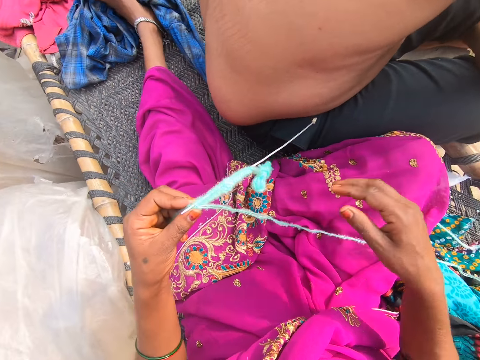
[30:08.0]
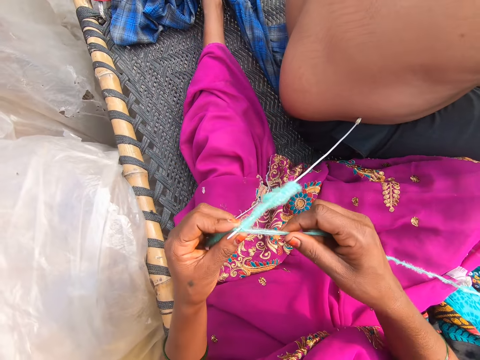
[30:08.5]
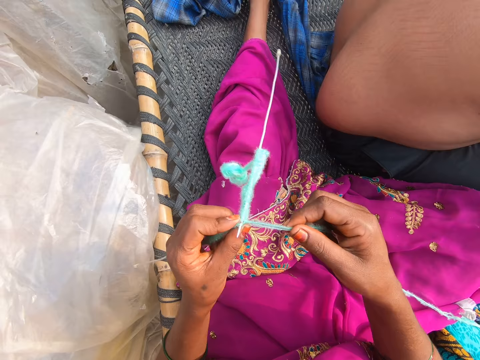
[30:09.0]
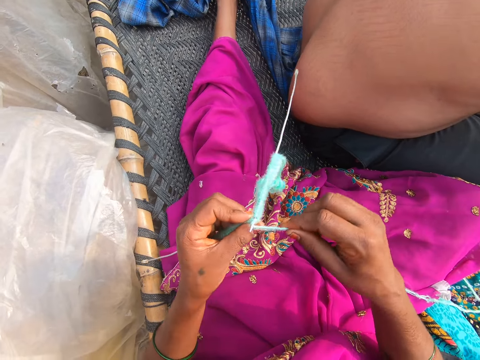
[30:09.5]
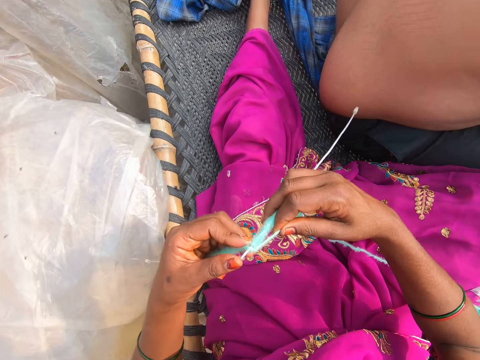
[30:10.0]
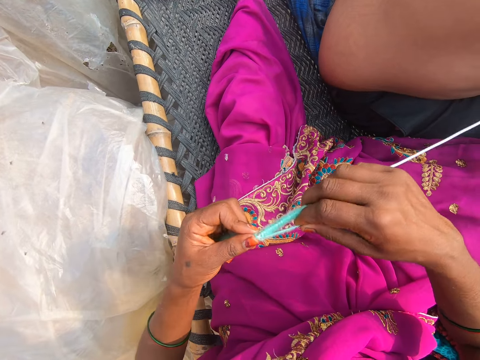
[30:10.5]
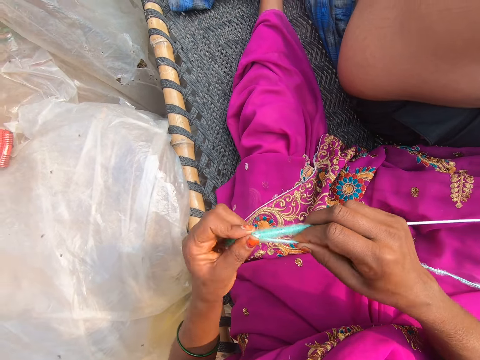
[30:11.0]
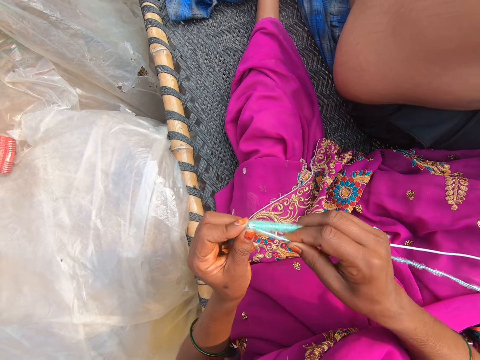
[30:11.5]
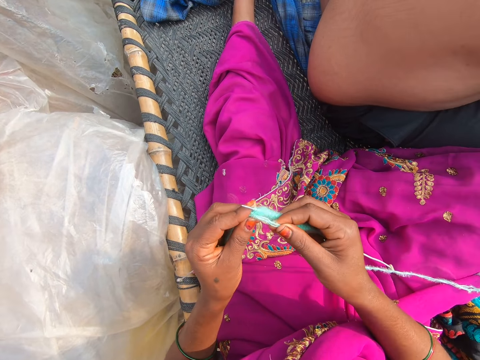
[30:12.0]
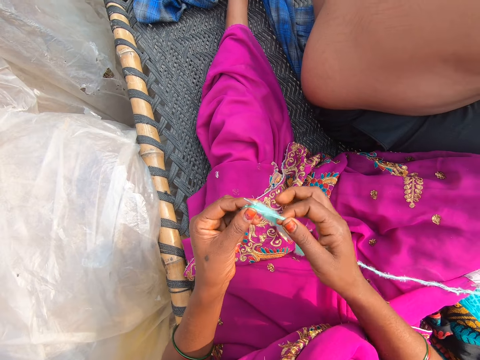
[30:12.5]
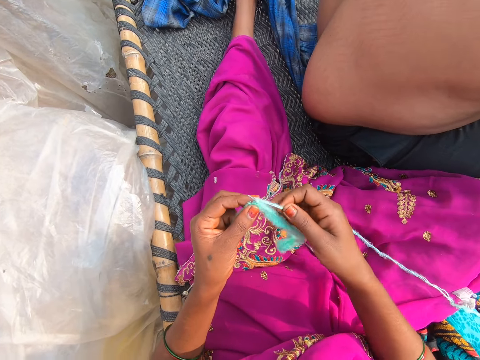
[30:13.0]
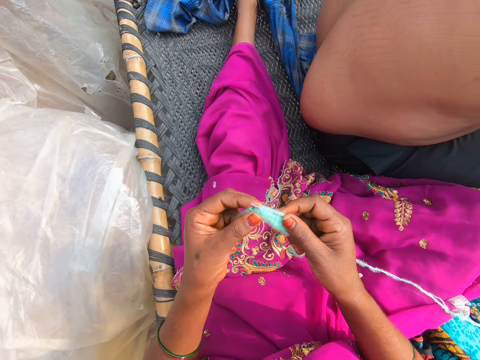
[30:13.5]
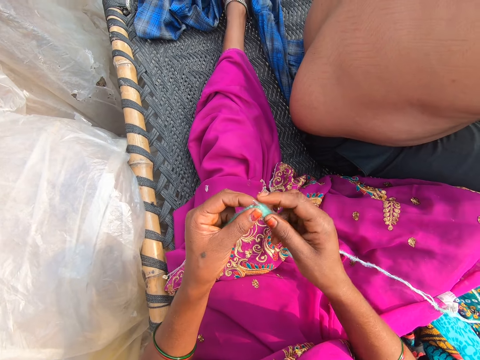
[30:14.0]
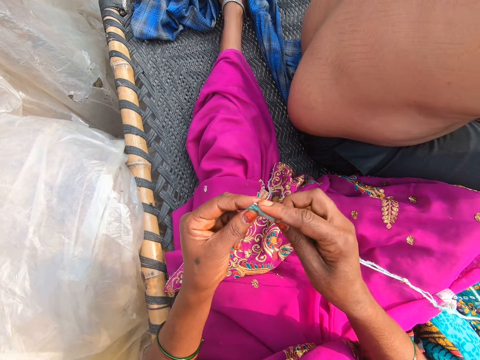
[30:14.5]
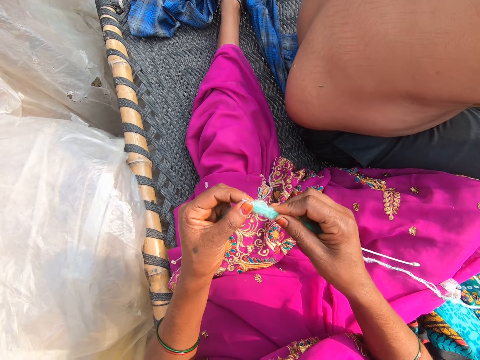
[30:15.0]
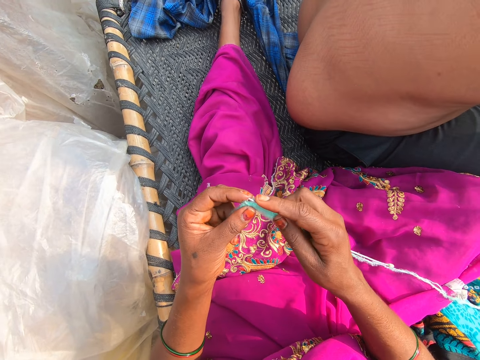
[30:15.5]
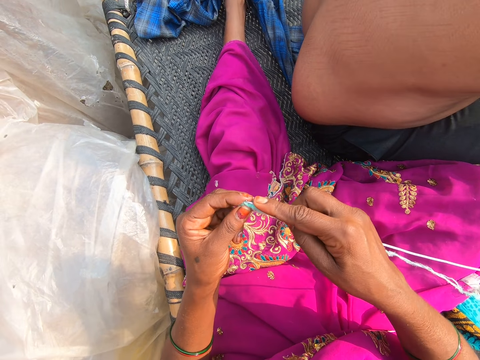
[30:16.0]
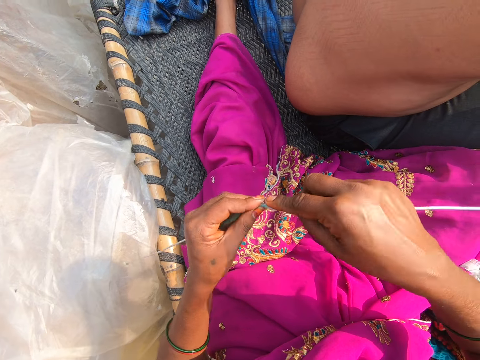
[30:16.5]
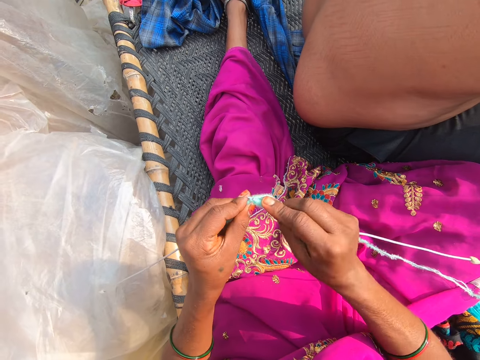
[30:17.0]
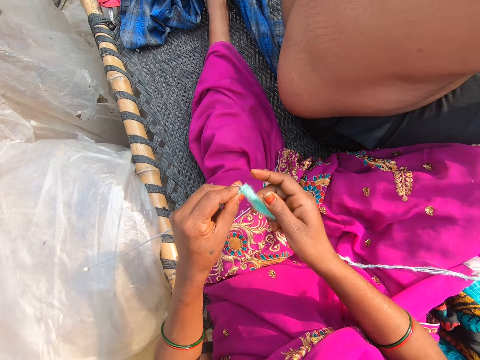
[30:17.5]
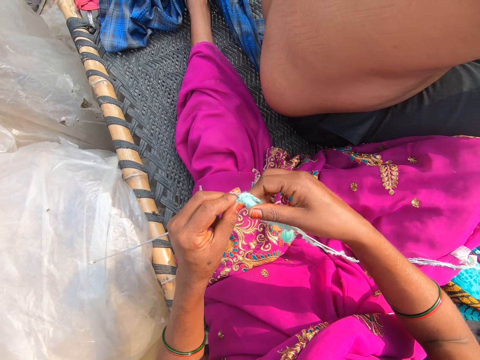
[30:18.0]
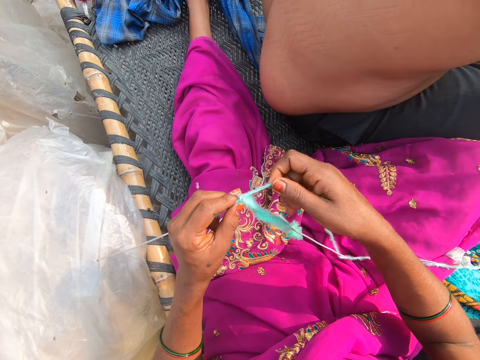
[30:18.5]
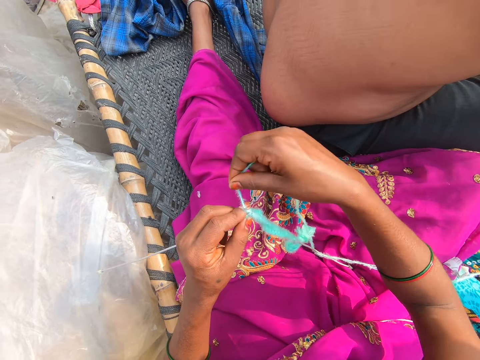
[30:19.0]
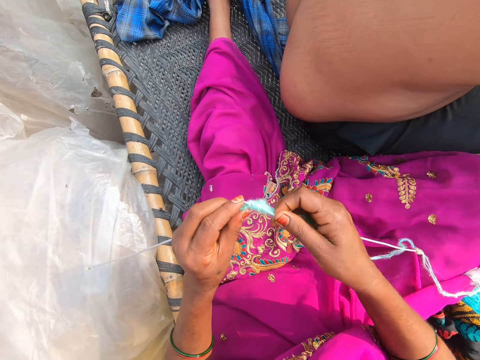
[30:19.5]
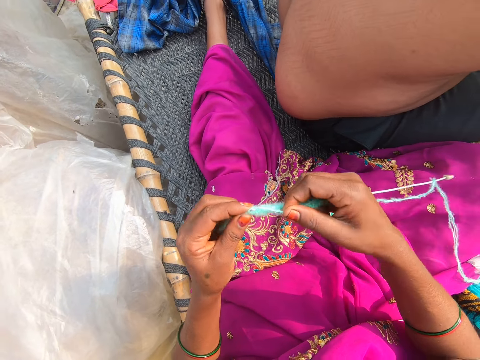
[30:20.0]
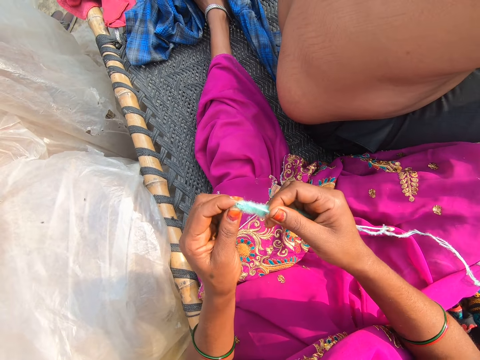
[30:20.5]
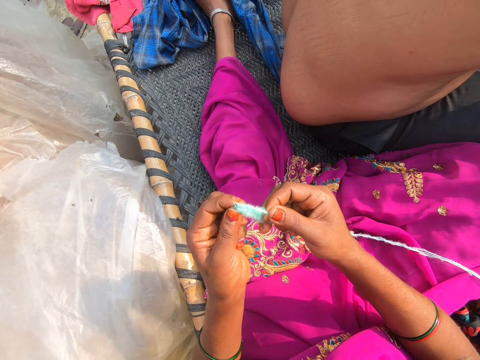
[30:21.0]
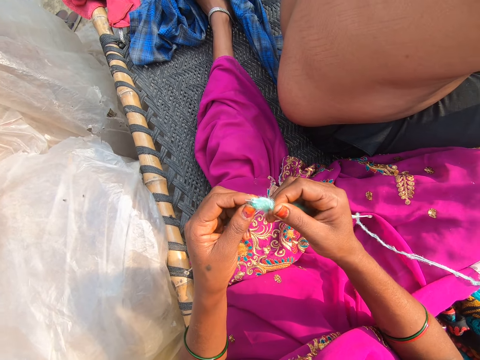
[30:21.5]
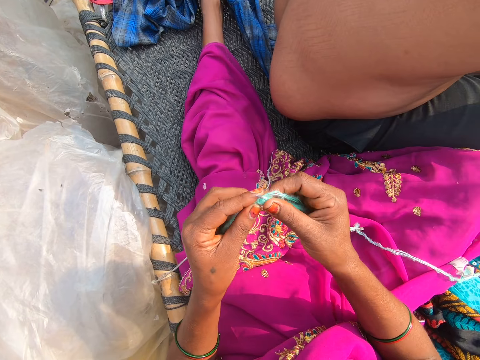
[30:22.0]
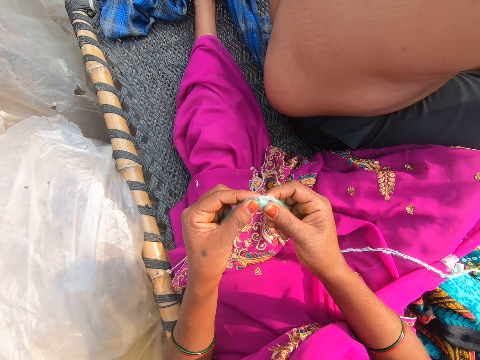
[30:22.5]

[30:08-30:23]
The camera wearer converses and knits. A person converses with the camera wearer. The camera wearer converses with the person. The person converses with the camera wearer. The camera wearer knits.

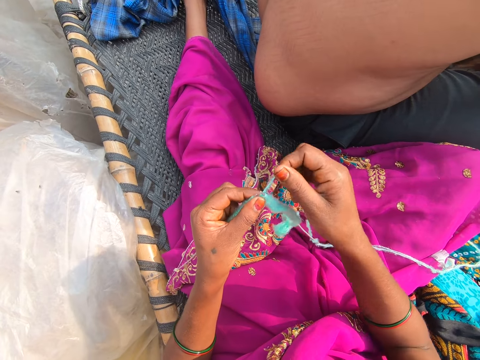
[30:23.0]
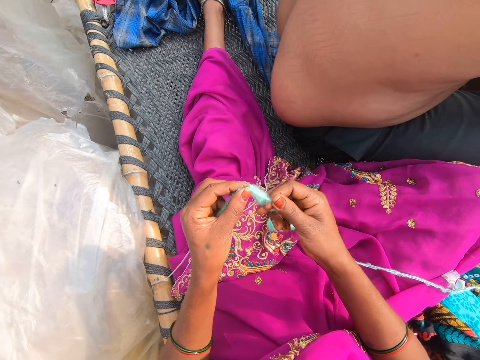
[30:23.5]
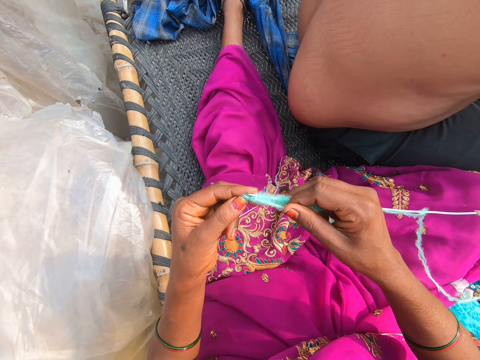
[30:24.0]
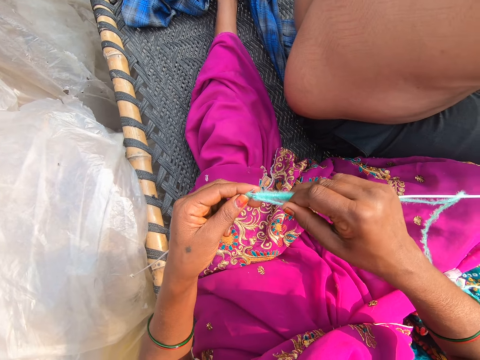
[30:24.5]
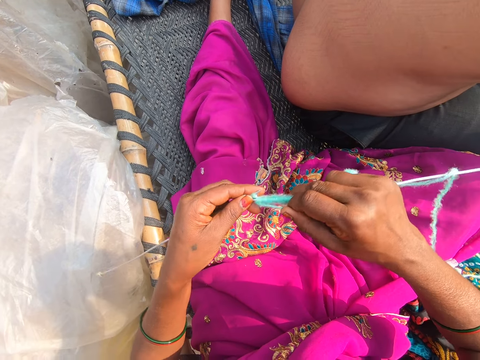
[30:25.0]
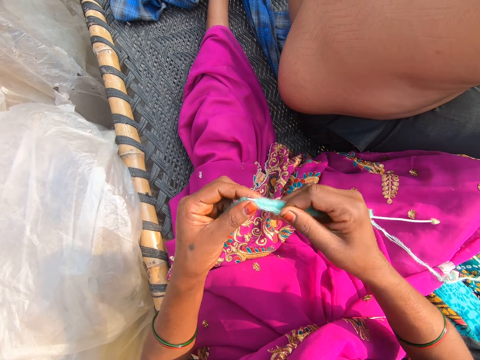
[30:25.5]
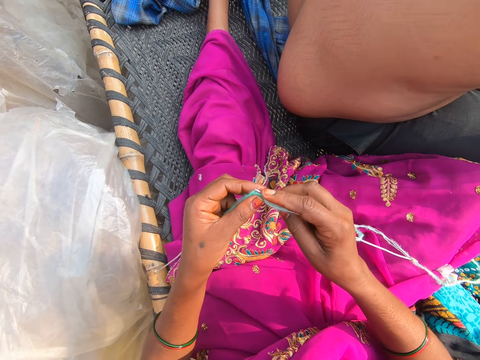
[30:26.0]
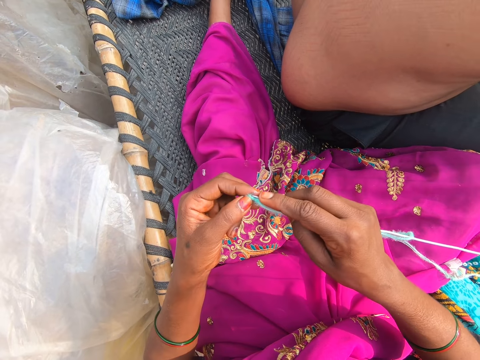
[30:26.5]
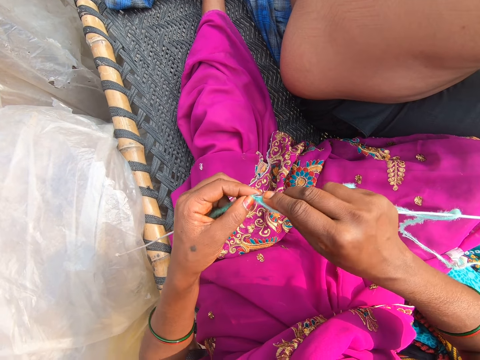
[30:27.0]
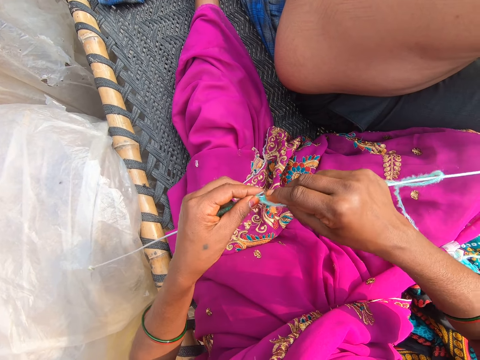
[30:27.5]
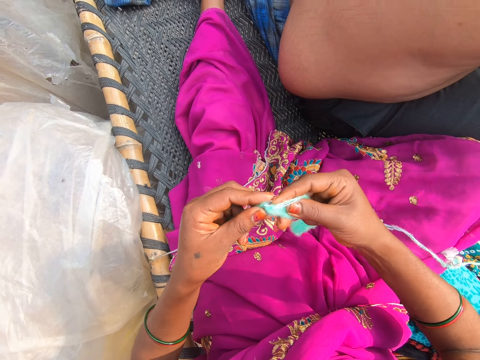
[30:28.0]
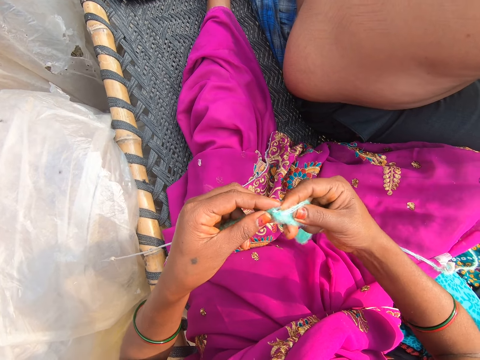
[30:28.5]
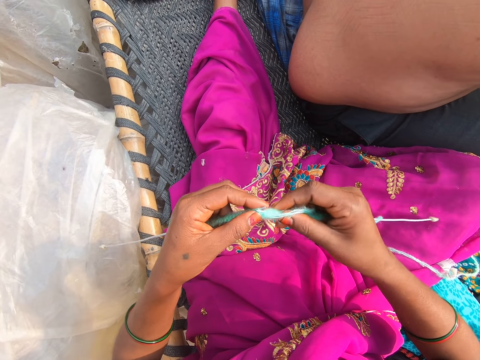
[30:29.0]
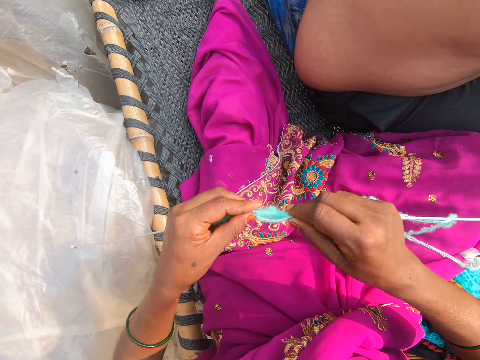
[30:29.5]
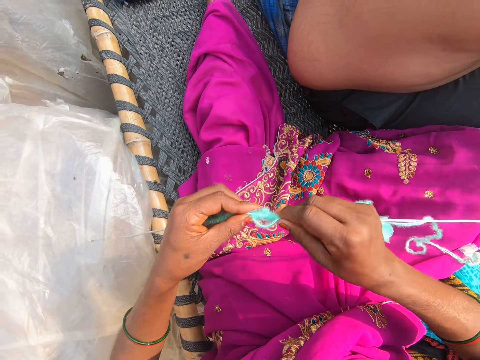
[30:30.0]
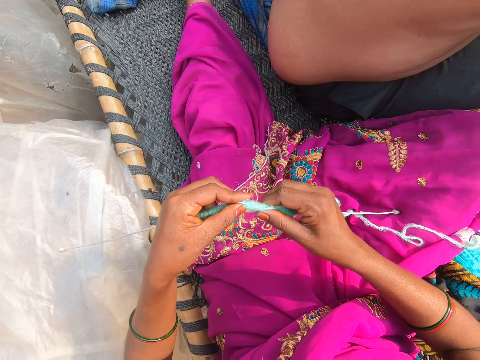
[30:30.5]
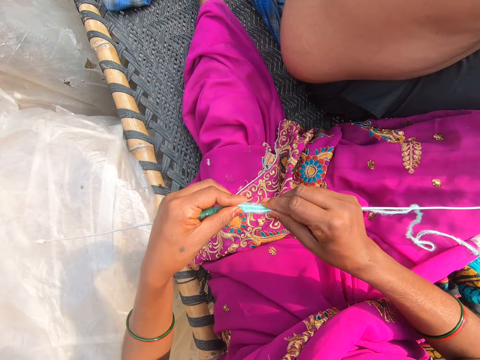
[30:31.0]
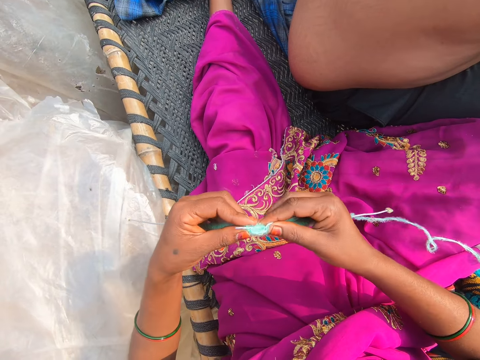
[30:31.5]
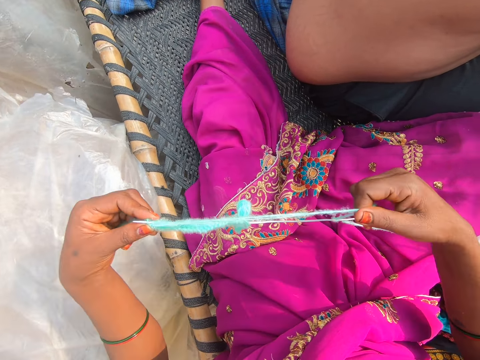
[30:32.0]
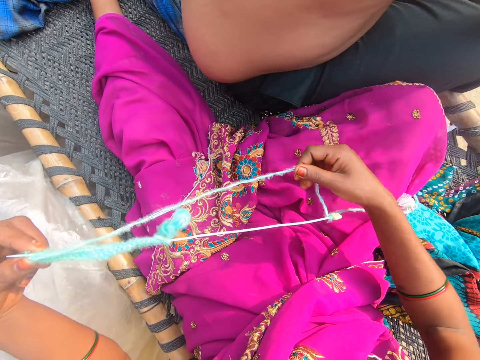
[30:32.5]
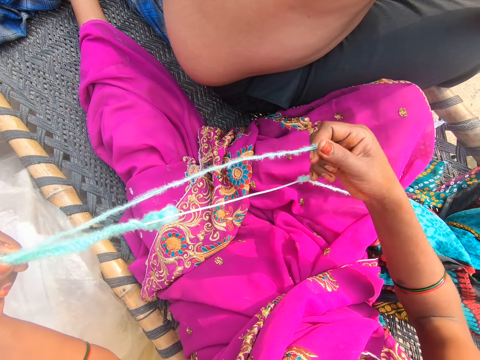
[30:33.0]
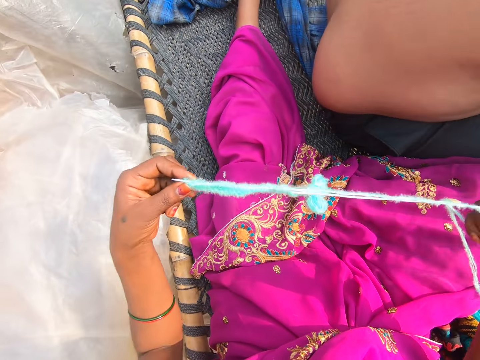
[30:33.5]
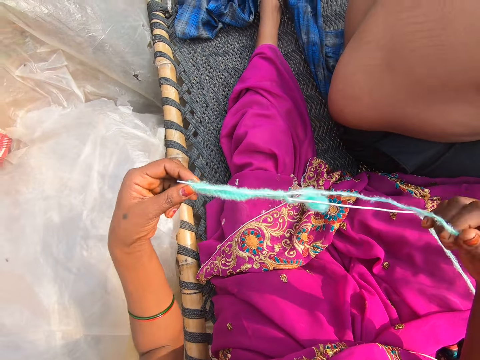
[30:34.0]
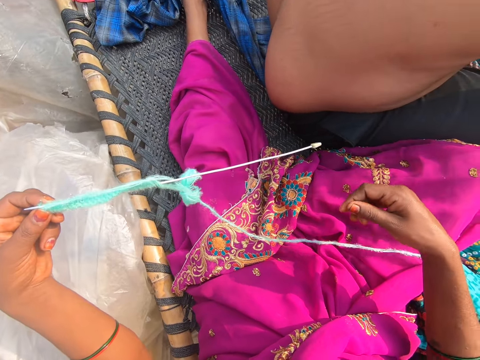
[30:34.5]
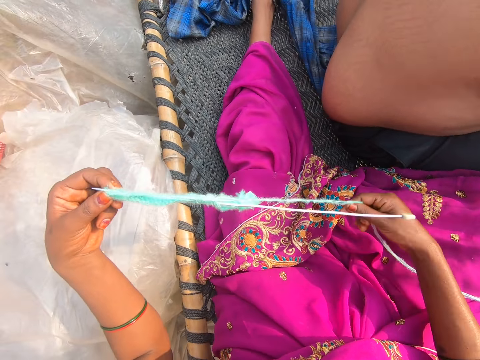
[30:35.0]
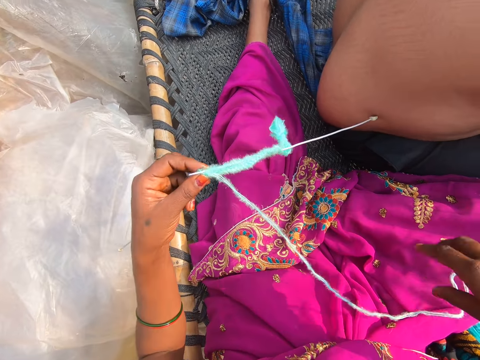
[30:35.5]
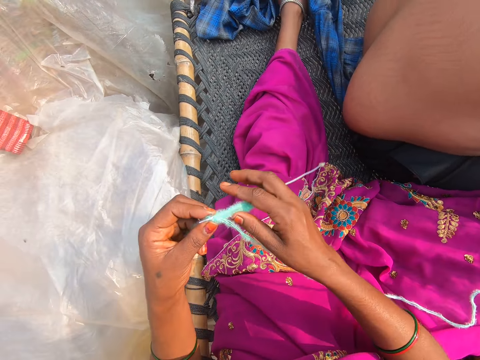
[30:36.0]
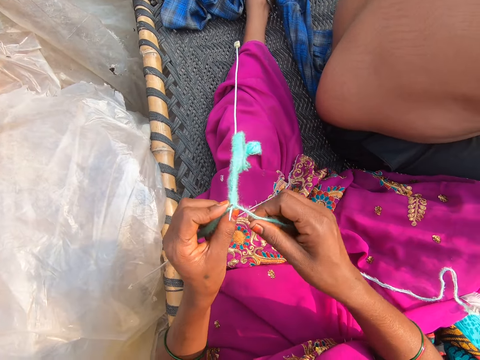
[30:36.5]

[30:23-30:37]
The camera wearer pulls the thread.
